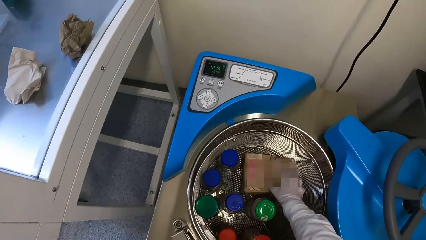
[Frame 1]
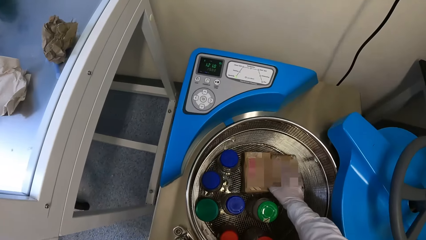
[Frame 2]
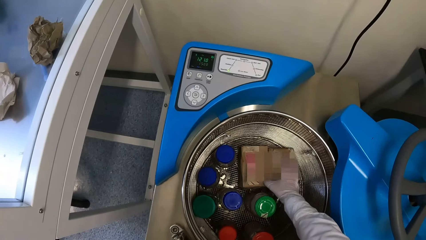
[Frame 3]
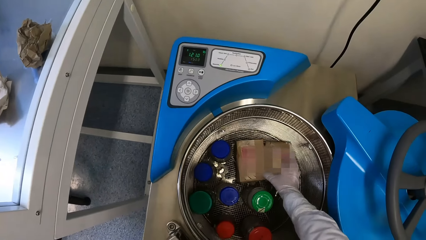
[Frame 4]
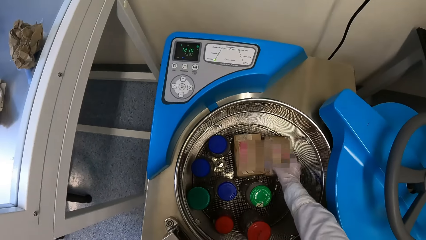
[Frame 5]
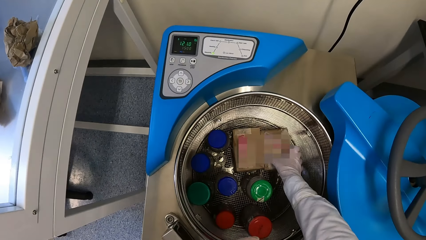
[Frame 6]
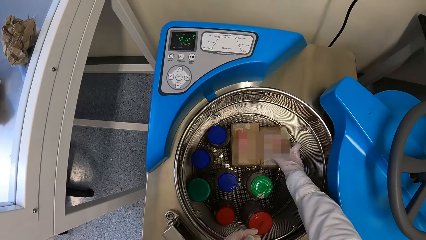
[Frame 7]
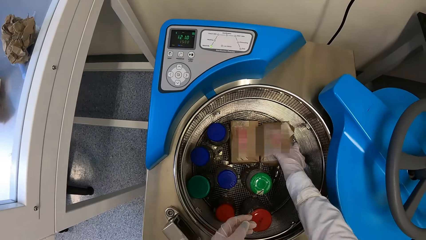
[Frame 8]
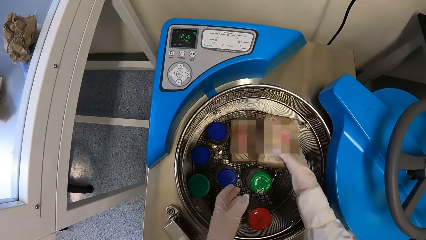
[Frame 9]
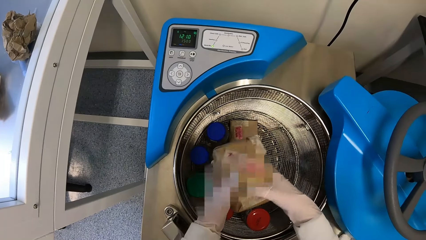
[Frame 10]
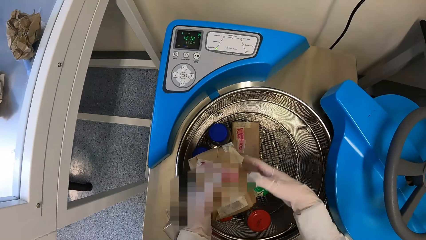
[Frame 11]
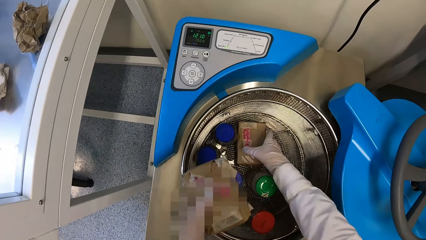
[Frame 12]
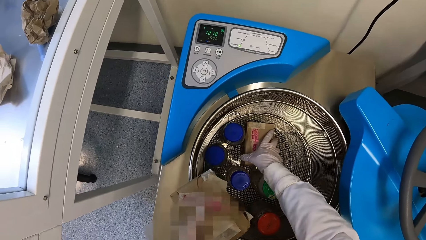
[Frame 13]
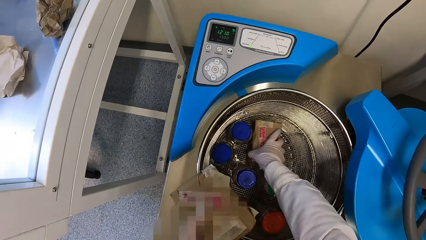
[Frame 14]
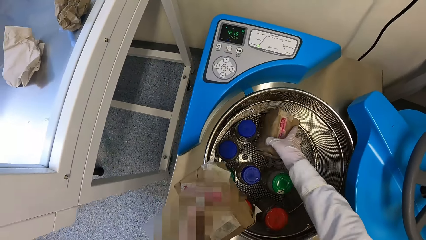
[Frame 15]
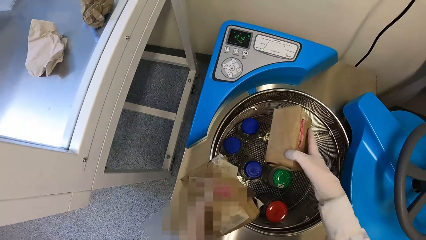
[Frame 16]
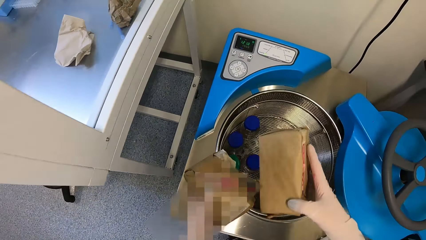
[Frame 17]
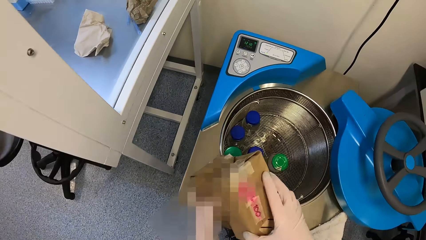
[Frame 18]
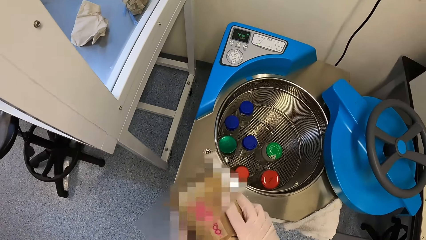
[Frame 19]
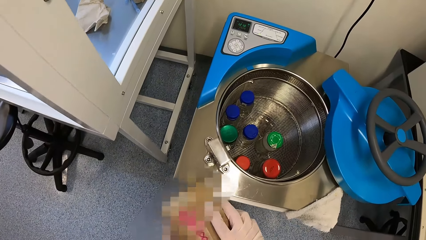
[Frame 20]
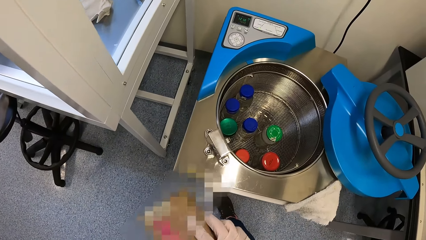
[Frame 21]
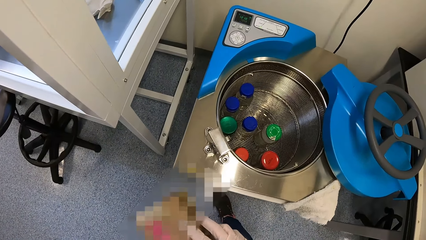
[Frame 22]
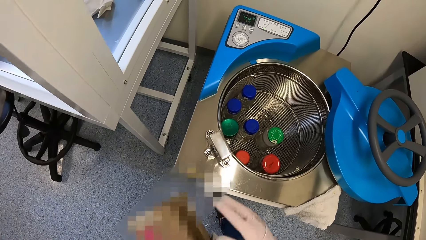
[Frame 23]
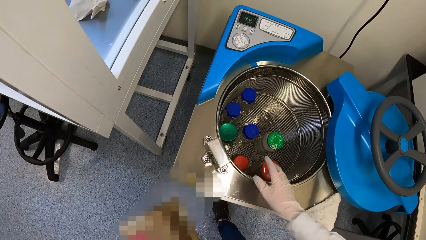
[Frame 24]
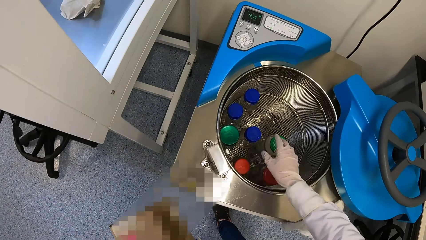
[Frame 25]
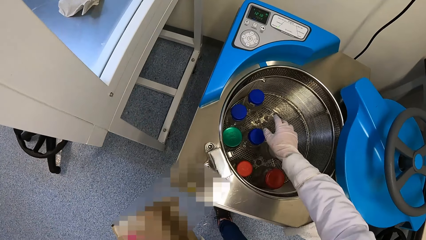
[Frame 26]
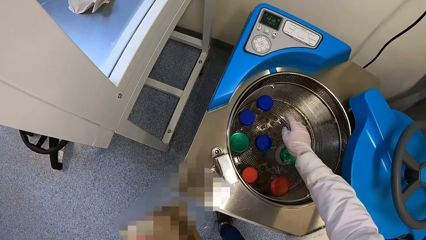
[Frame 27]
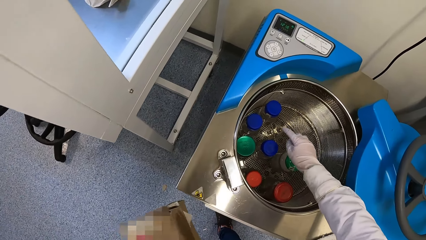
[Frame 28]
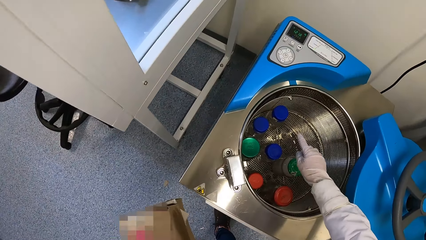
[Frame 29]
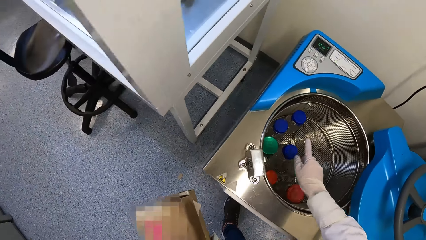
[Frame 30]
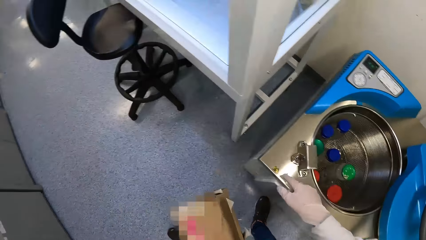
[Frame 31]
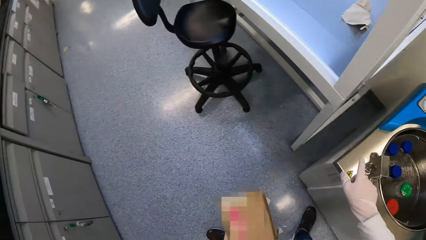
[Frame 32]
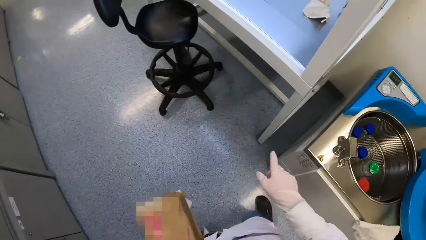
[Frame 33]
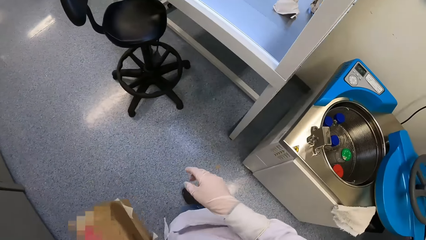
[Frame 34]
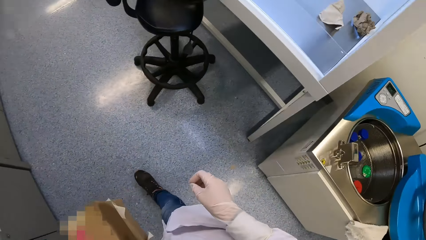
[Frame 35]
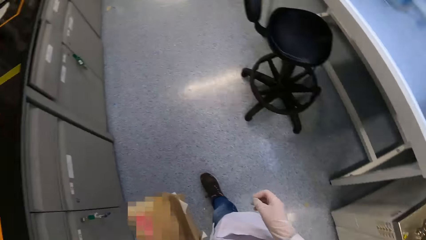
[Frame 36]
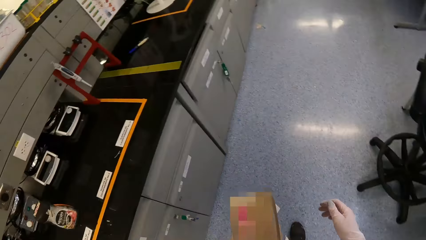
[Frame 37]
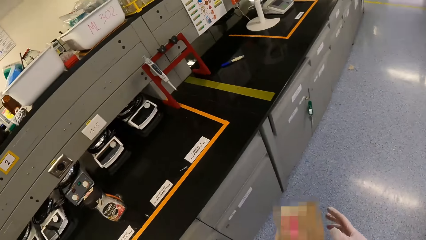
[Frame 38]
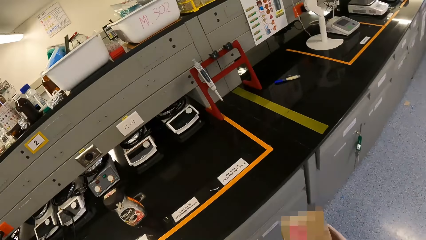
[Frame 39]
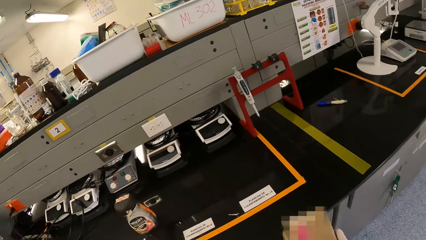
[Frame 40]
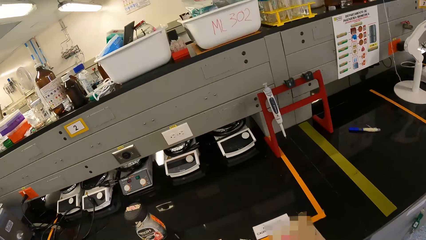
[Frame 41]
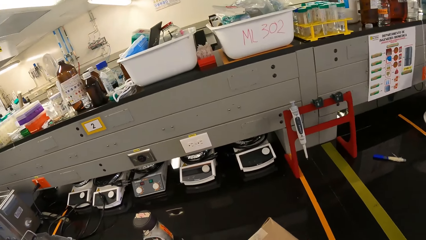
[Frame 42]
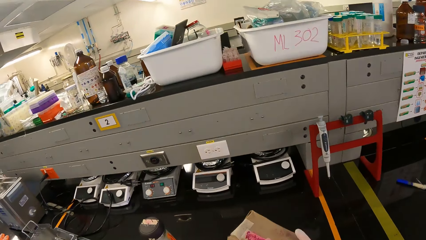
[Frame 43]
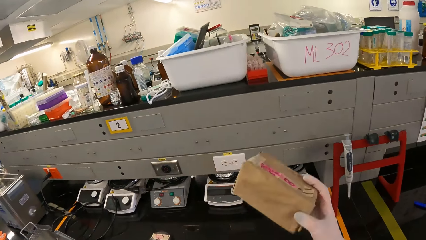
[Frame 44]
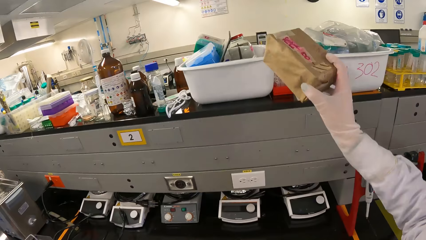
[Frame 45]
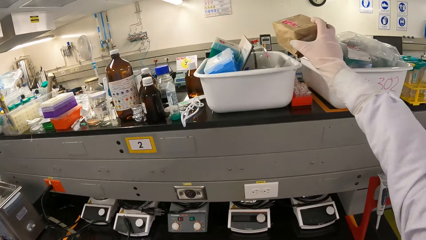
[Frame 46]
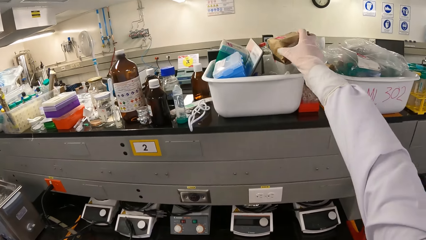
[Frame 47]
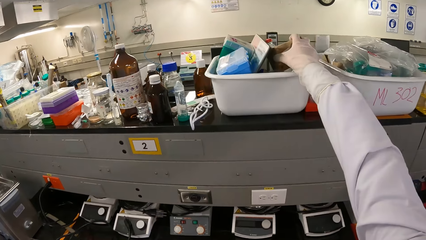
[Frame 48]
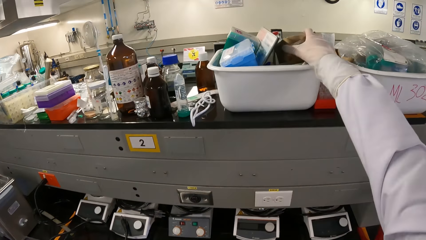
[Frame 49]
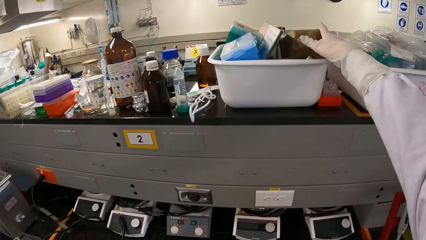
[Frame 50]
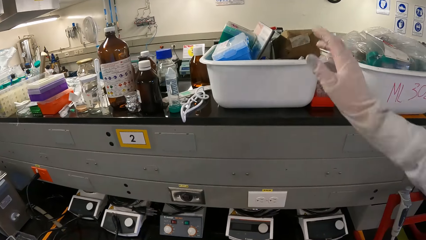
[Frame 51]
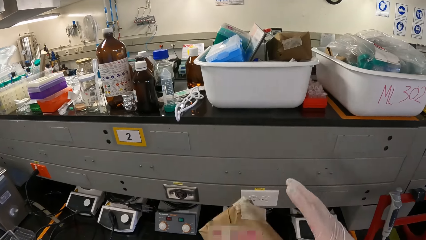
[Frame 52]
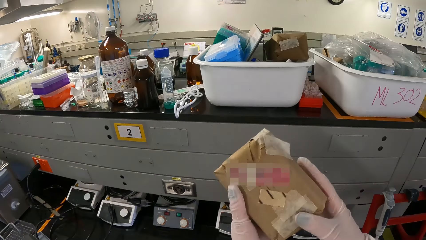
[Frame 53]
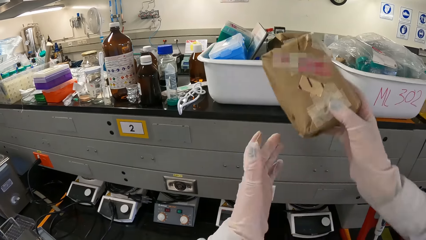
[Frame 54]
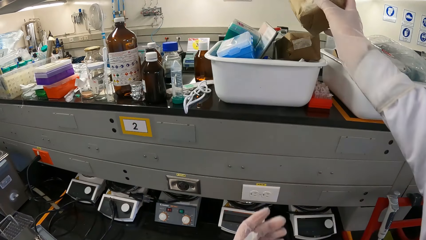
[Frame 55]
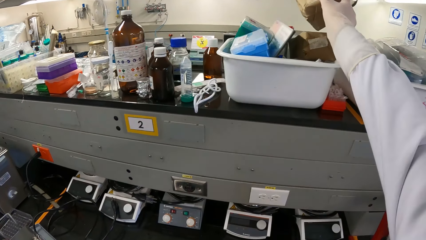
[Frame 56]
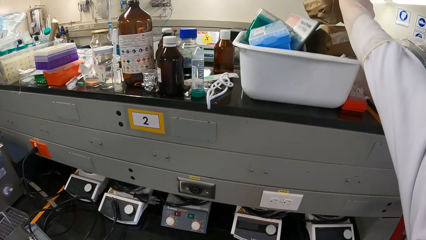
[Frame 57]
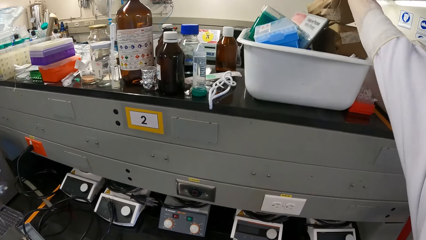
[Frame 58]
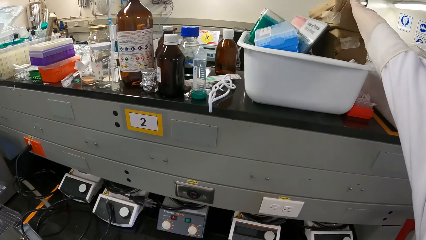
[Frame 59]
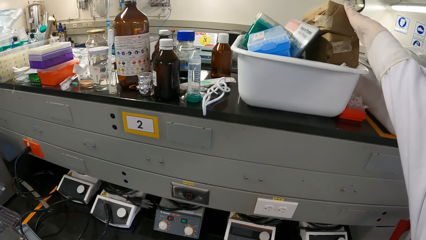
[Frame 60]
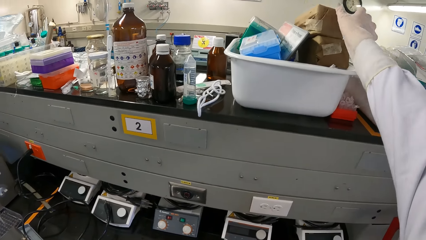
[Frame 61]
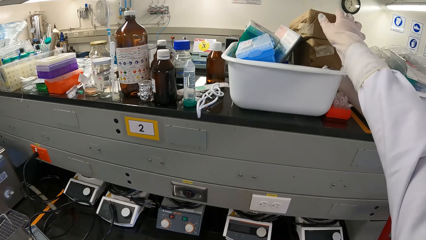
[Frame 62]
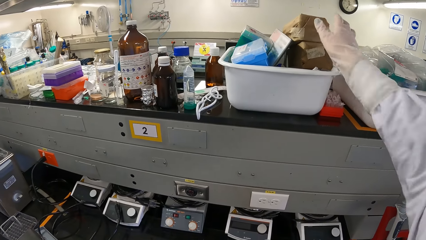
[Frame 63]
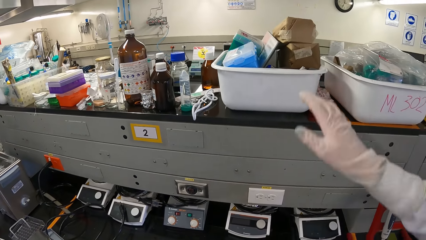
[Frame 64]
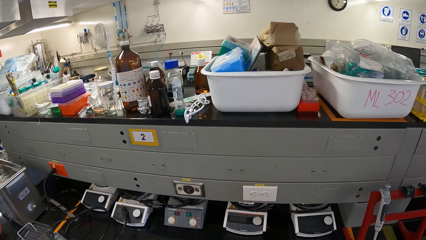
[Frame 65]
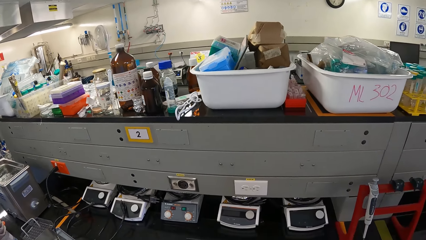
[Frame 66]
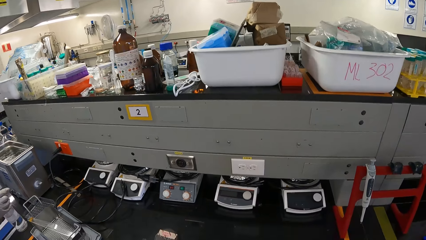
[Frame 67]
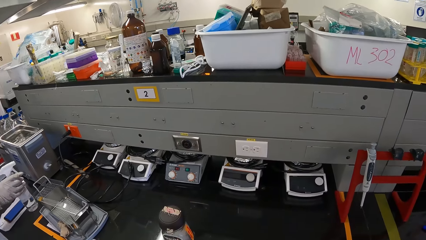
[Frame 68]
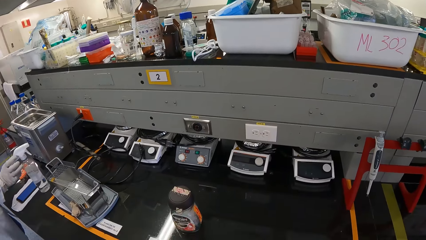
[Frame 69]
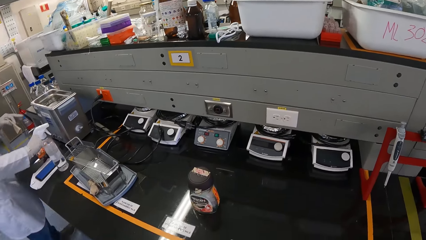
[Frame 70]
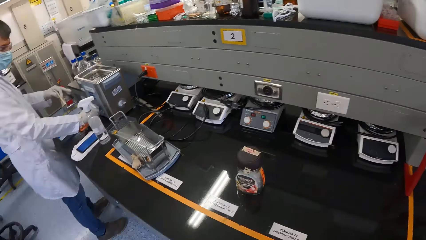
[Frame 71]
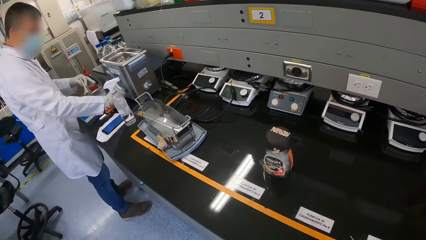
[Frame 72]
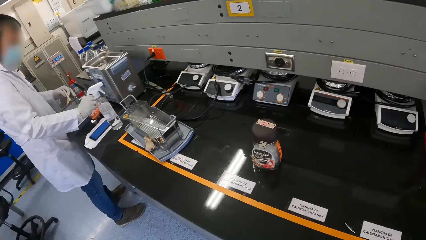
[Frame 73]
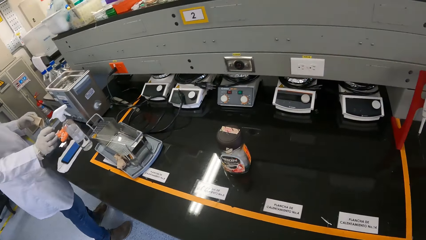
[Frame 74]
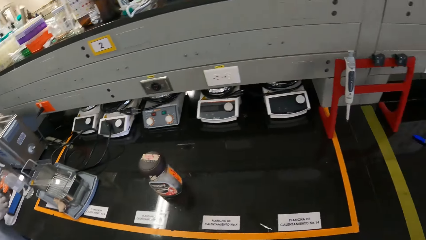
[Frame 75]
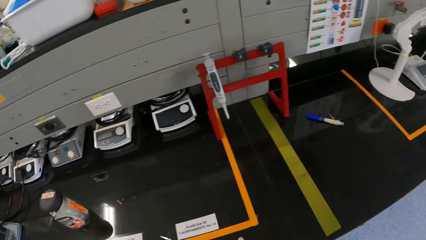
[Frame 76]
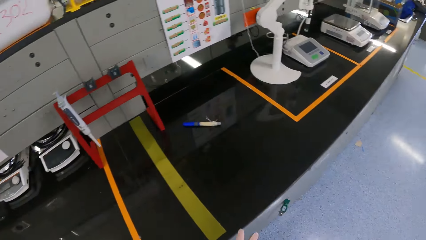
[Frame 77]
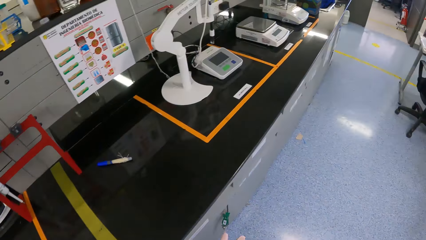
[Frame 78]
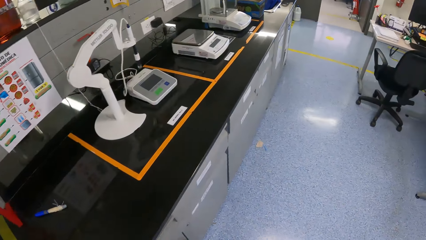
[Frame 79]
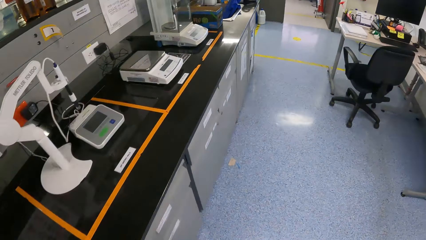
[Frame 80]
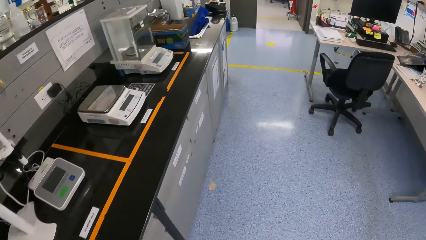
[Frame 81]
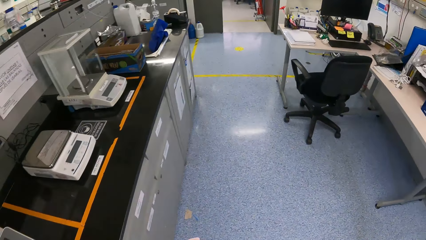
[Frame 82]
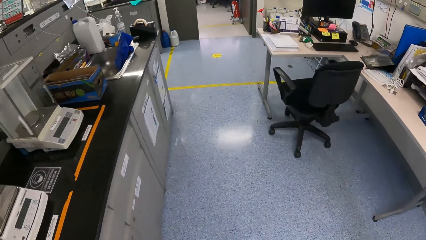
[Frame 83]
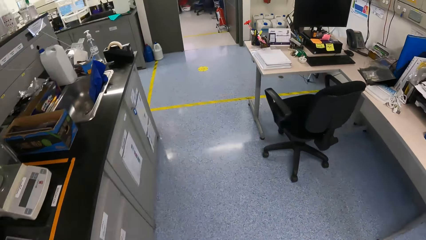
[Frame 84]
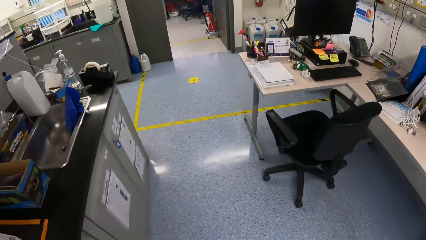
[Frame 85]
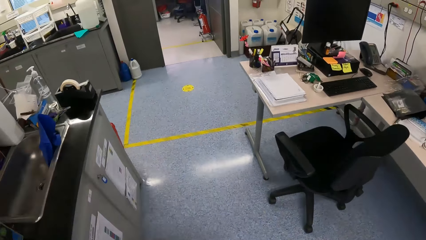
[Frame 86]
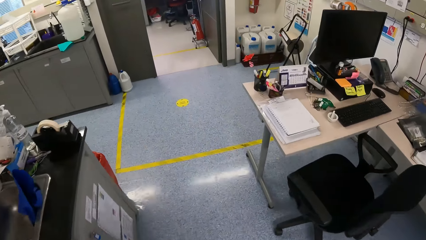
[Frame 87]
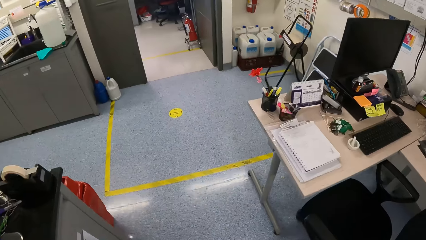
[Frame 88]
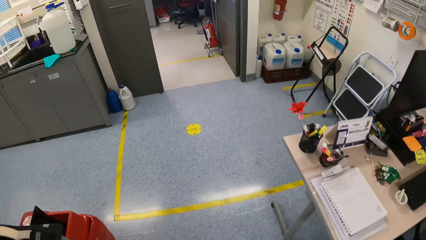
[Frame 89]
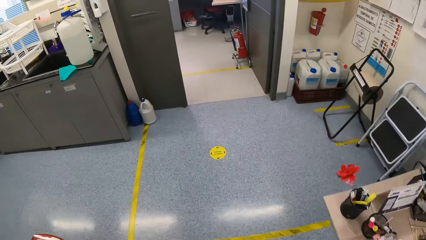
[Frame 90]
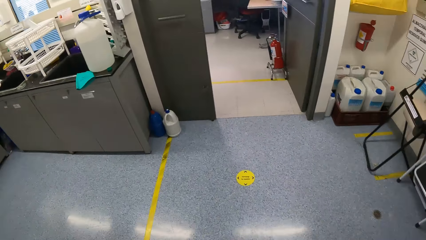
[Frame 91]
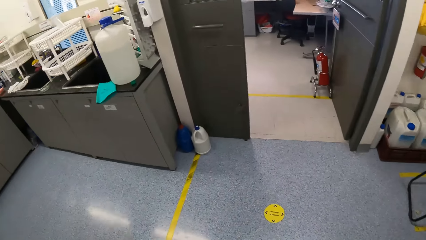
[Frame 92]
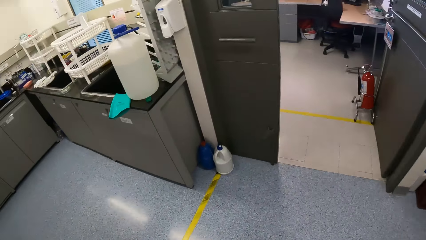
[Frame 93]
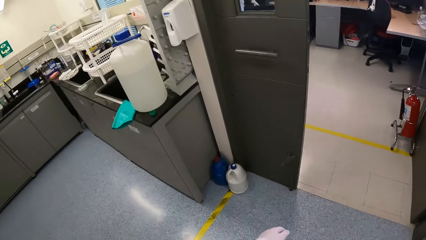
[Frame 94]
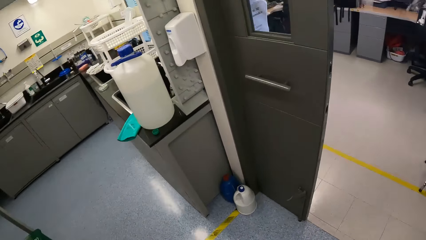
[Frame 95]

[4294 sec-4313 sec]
The camera wearer picks a box from an incubator with his right hand. He passes the box from his right hand to his left hand. He picks a box from the incubator with his right hand. He passes the box from his right hand to his left hand. He moves the hand. He walks around. He holds the boxes with both hands. He places the box into a bowl with his right hand. He passes the box from his left hand to his right hand. He places the box into the bowl with his right hand. He walks around.
